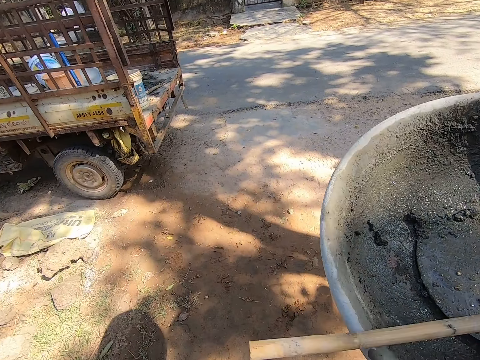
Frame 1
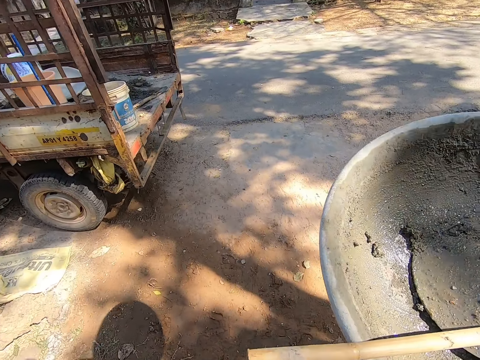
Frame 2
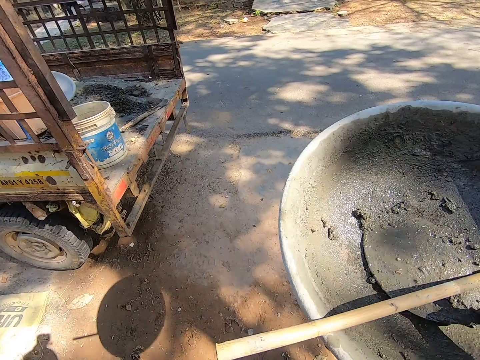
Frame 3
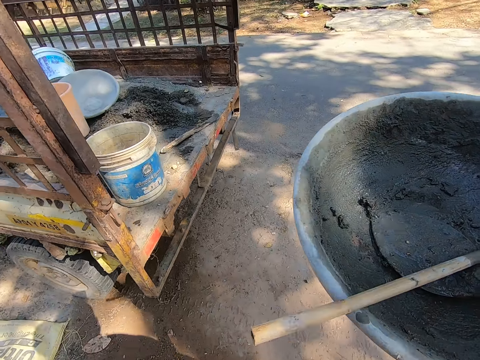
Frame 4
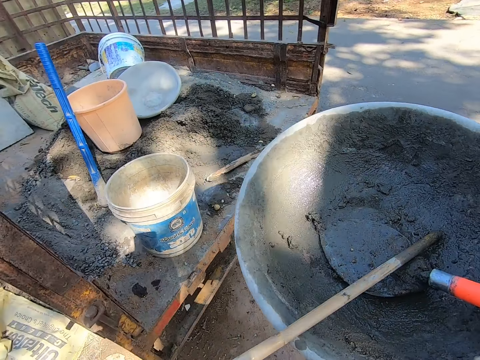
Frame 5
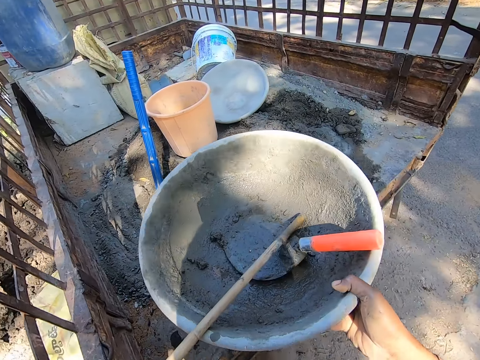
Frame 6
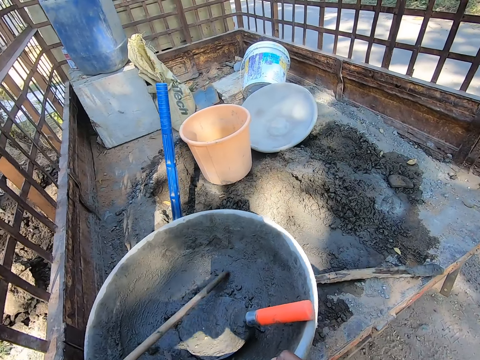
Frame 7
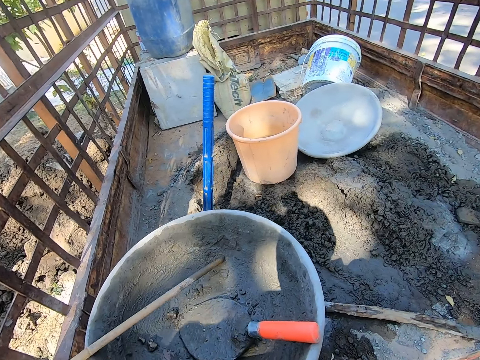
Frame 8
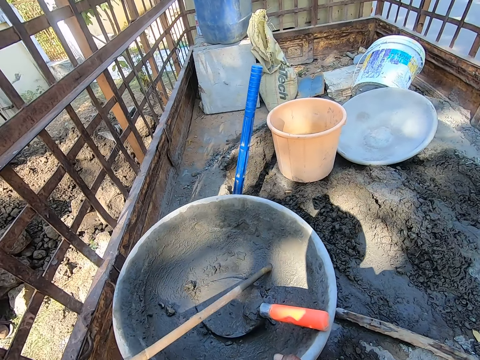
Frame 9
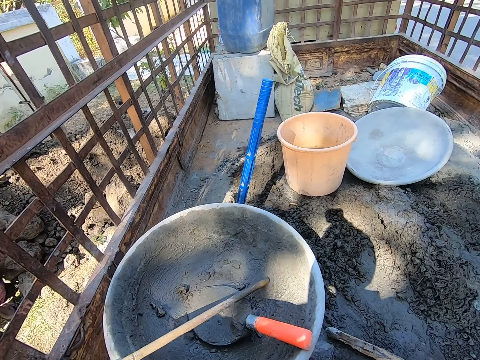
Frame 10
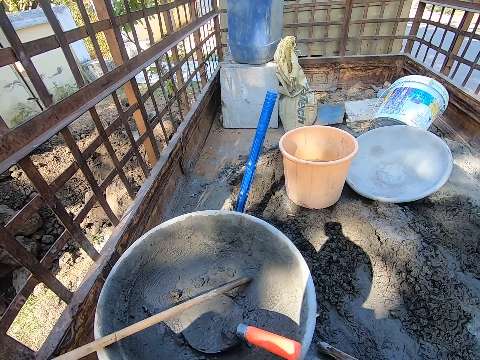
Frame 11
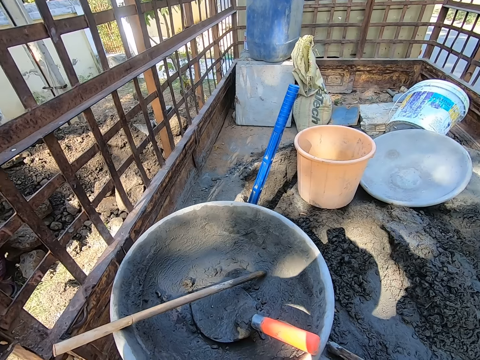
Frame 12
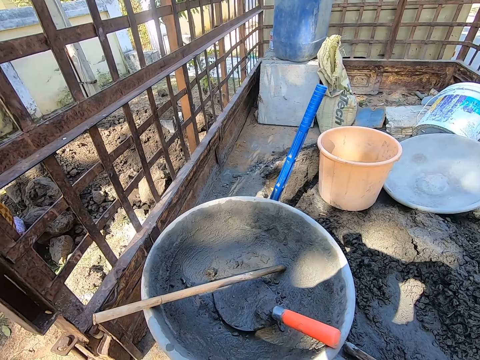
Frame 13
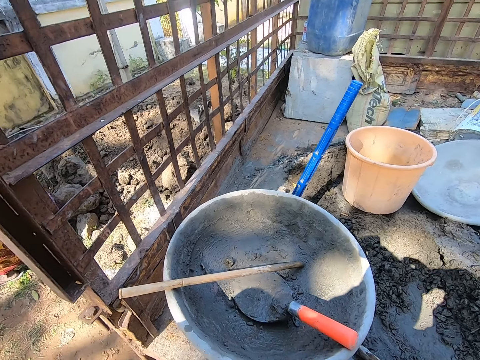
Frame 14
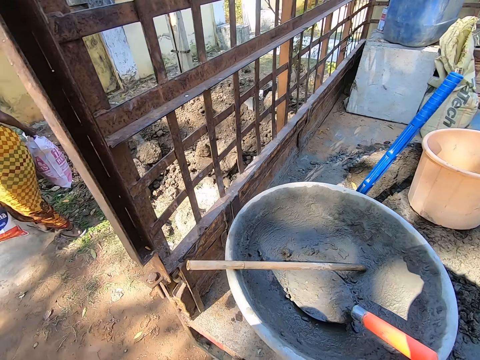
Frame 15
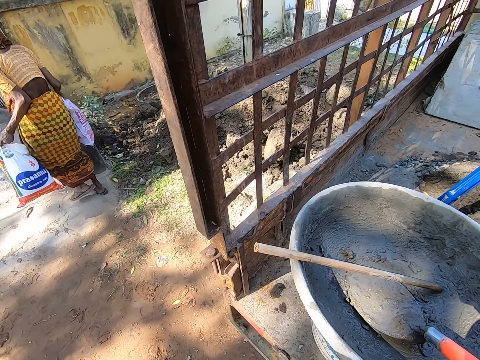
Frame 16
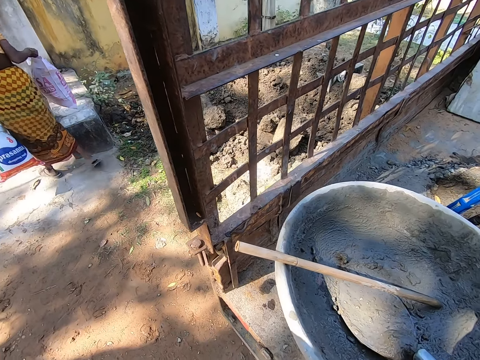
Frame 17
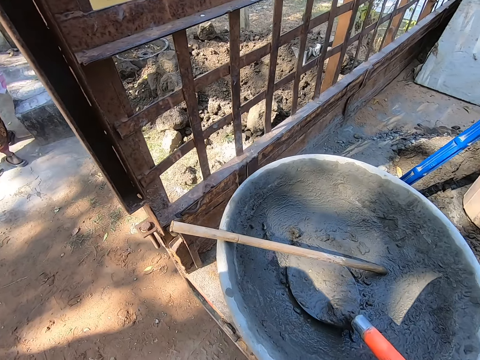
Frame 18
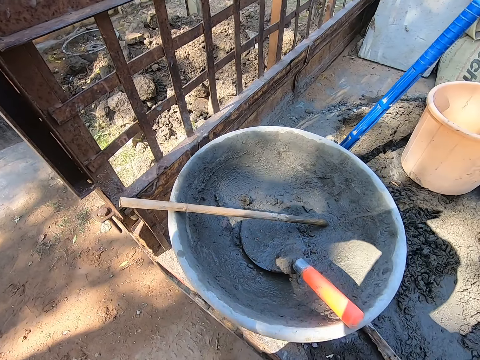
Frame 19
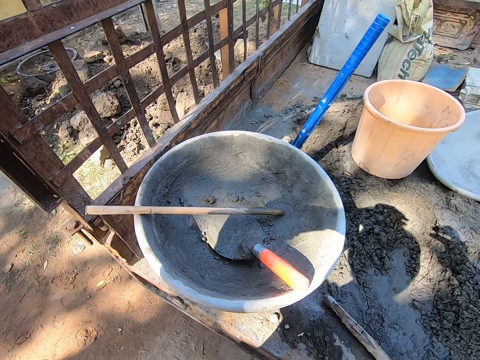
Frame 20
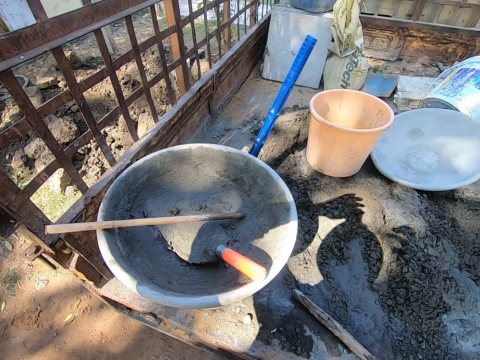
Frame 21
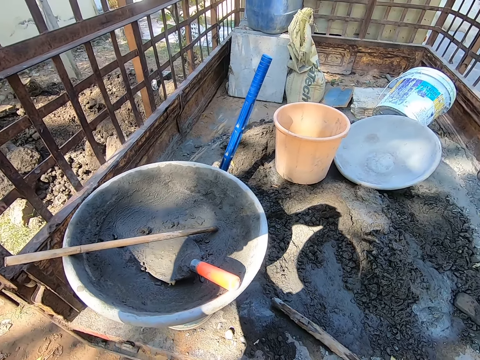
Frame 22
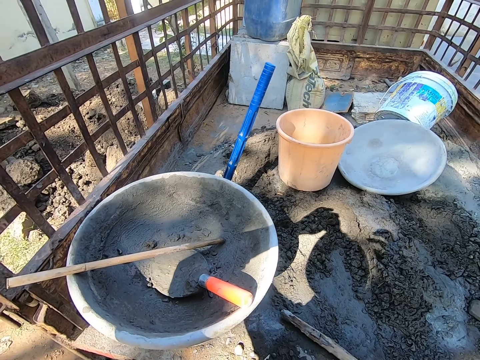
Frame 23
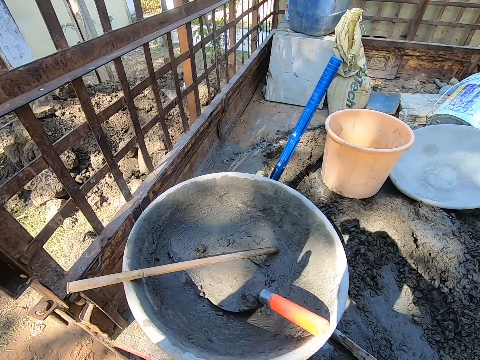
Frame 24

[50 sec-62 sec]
The camera wearer places the basin on the bucket. They look around.

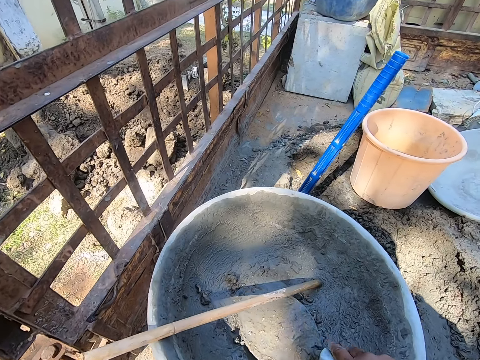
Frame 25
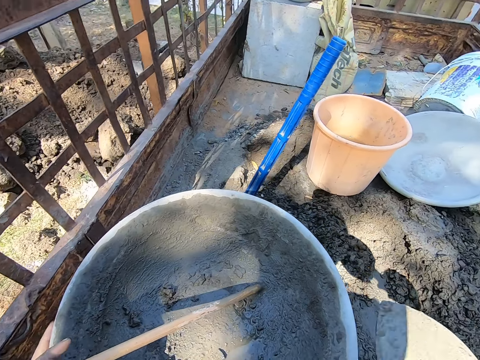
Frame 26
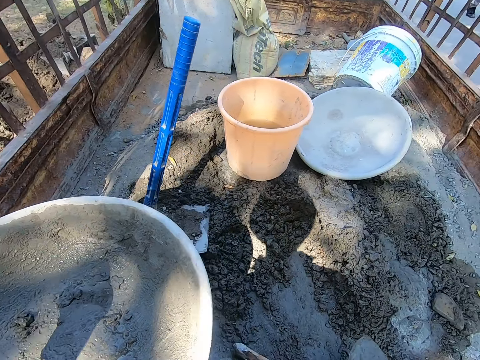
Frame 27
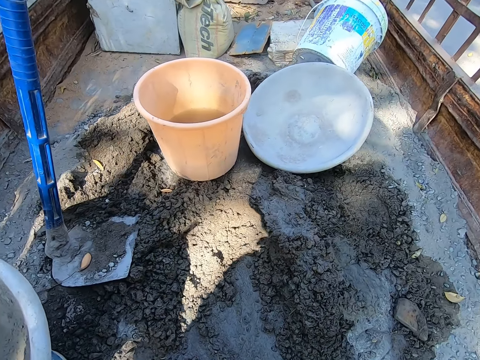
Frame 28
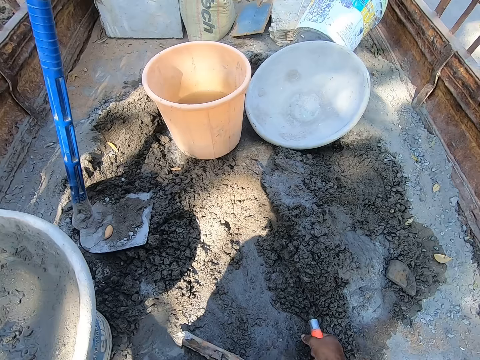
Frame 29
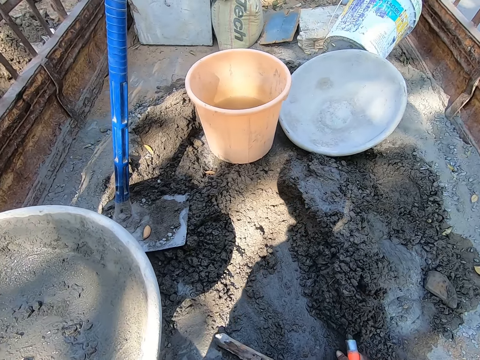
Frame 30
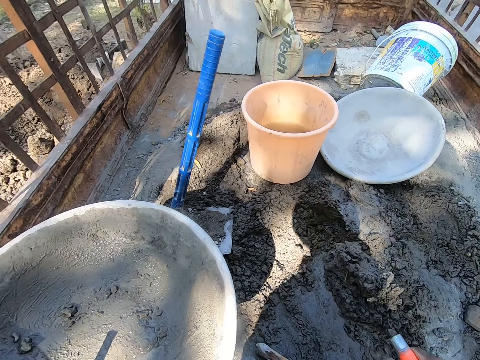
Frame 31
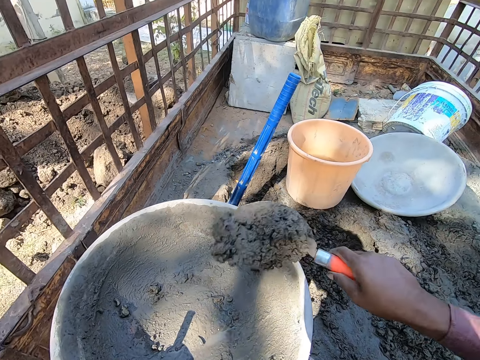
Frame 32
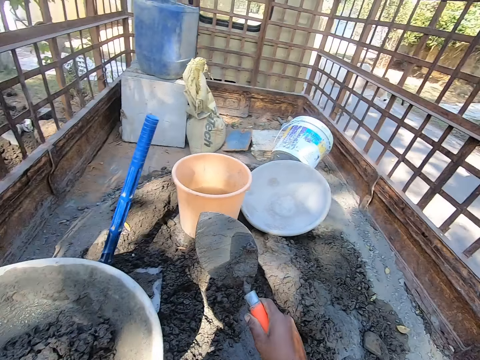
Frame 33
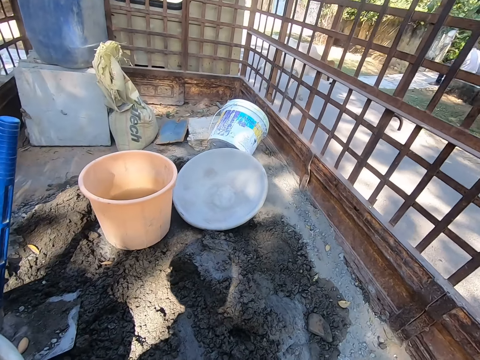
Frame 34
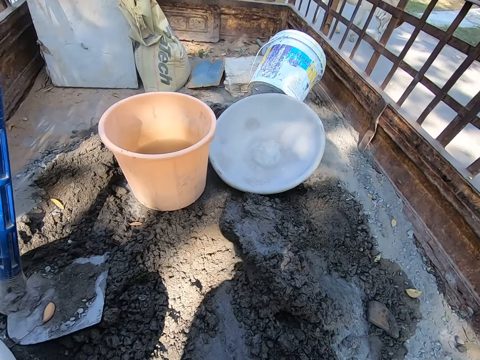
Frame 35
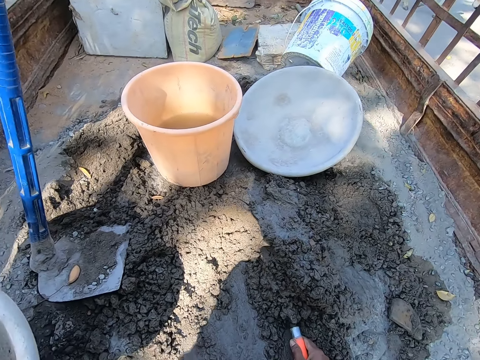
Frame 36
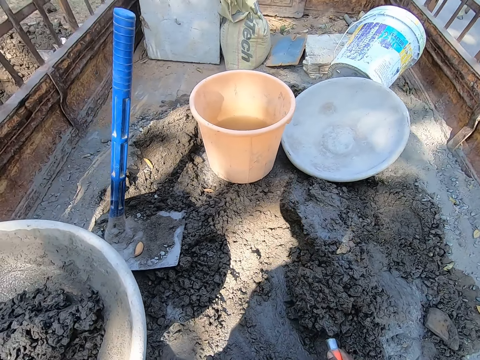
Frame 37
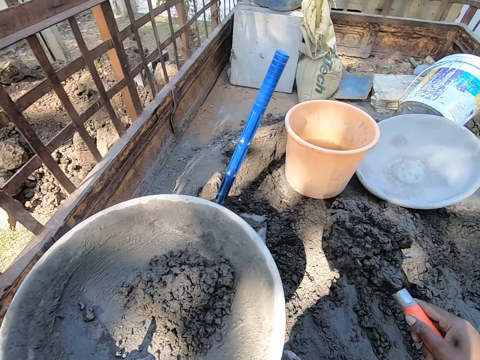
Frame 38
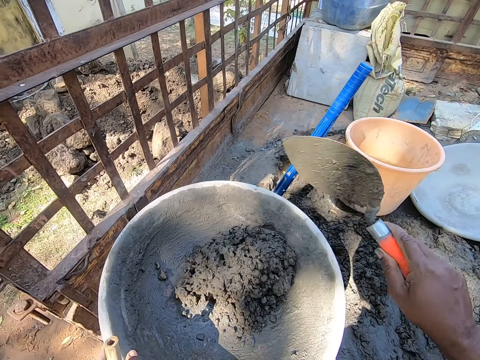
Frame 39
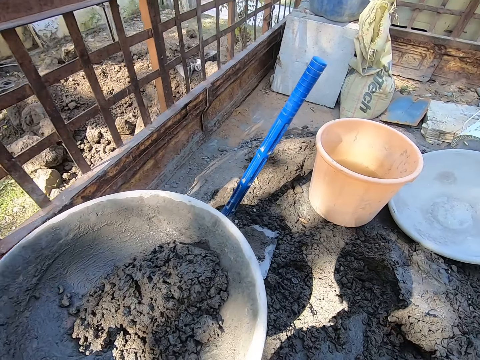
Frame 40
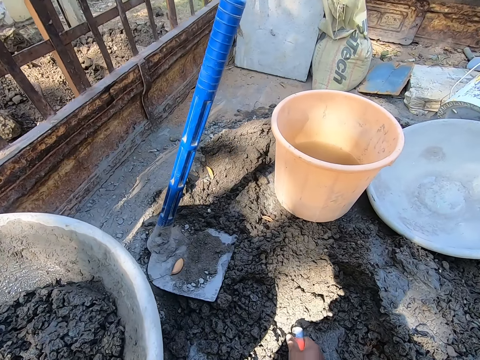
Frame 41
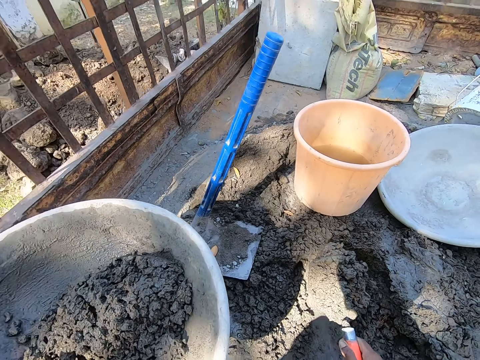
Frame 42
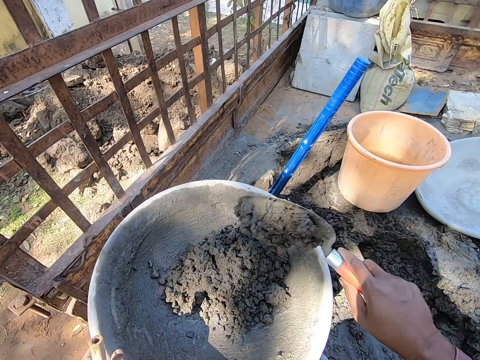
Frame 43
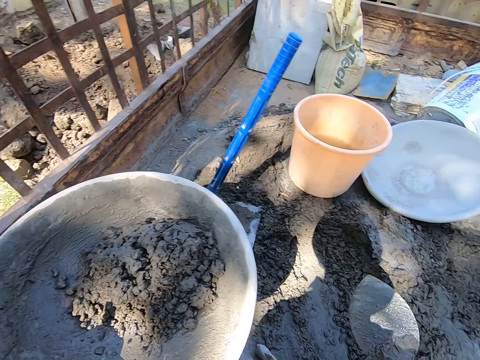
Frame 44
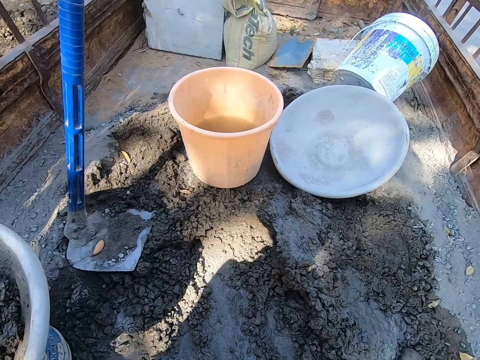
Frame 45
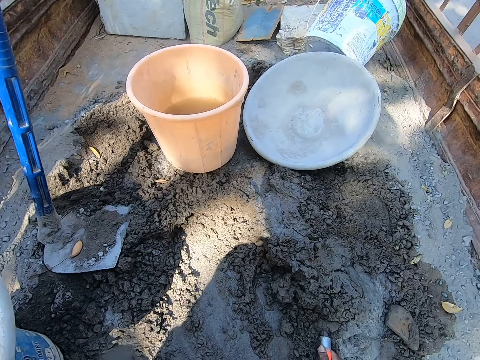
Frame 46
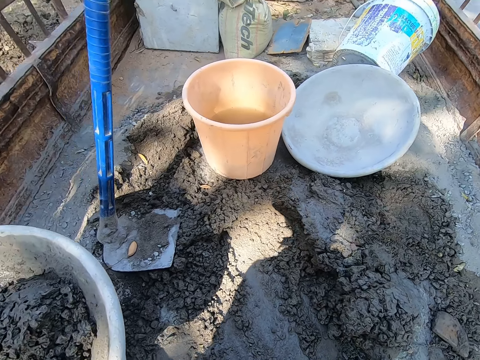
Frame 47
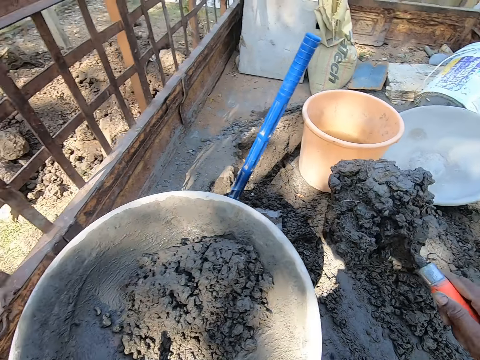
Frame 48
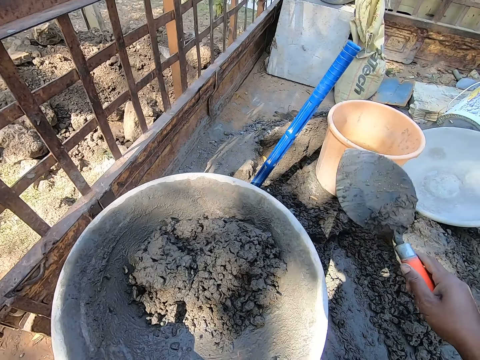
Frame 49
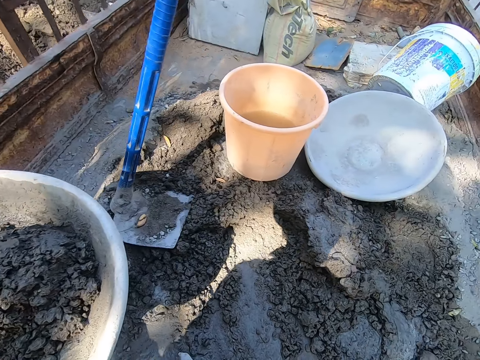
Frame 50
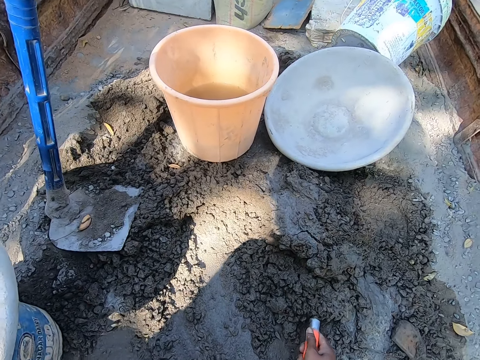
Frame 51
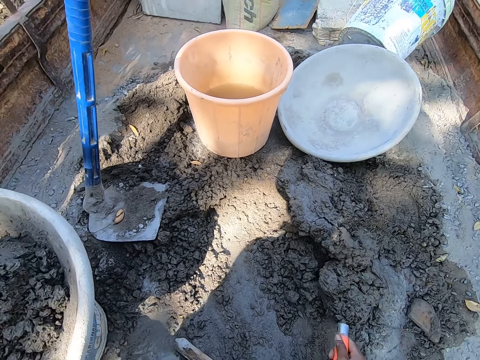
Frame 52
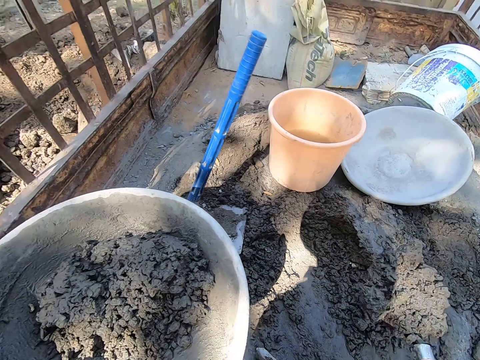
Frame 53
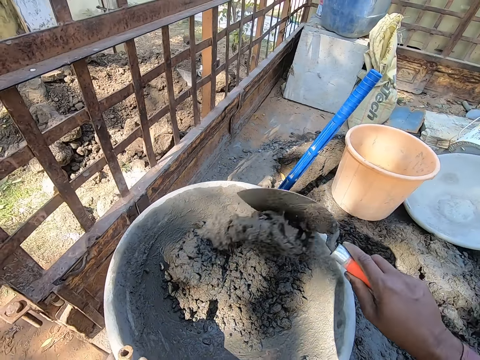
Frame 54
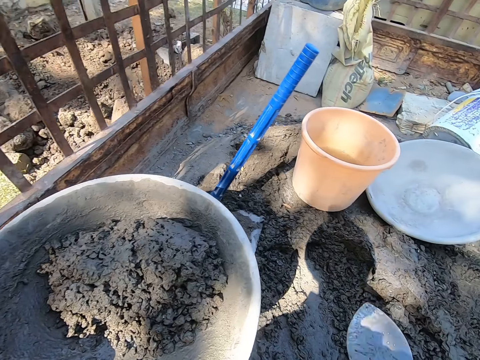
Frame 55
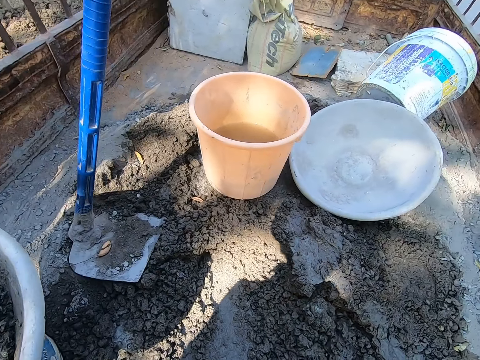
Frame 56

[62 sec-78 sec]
The camera wearer picks up the trowel. They collect mortar with the trowel and put the mortar in the basin. They collect the mortar with the trowel and put the mortar in the basin. They collect the mortar with the trowel and put the mortar in the basin. They collect the mortar with the trowel and put the mortar in the basin. They collect the mortar with the trowel and put the mortar in the basin. They collect the mortar with the trowel.
